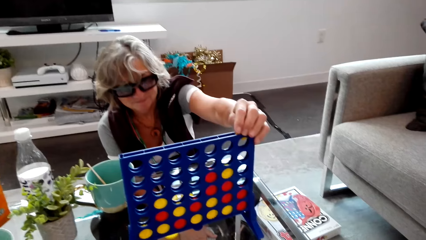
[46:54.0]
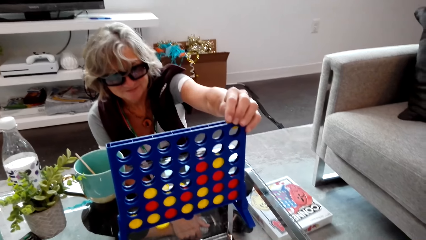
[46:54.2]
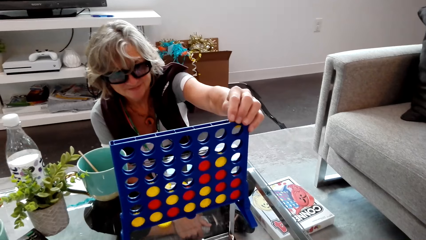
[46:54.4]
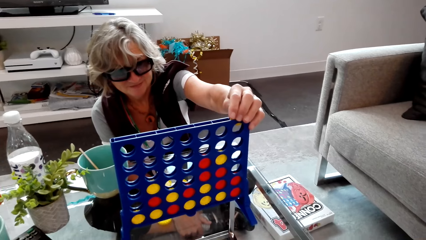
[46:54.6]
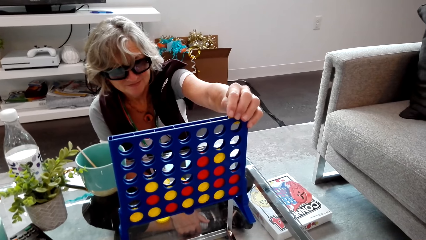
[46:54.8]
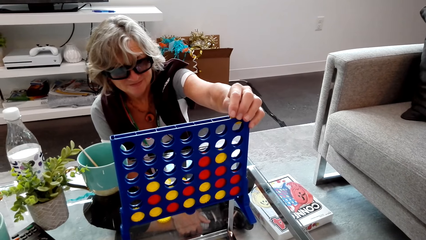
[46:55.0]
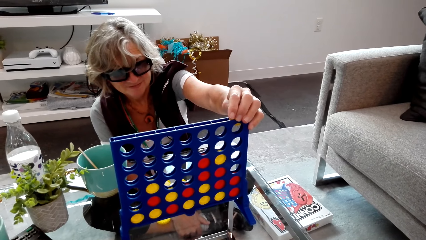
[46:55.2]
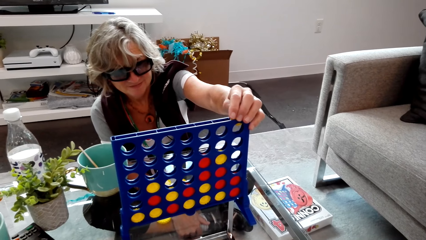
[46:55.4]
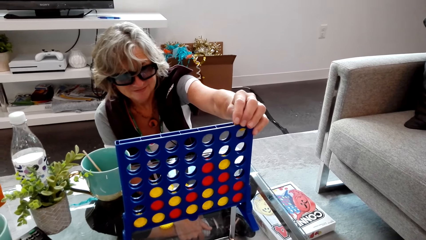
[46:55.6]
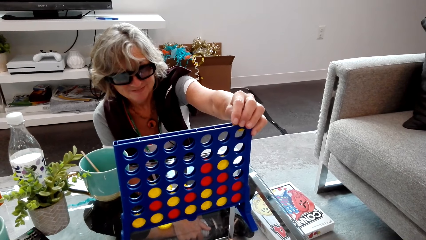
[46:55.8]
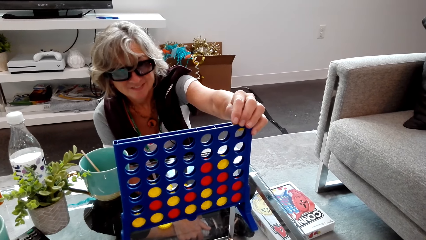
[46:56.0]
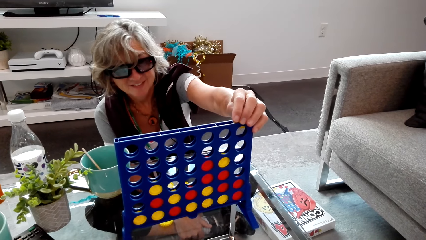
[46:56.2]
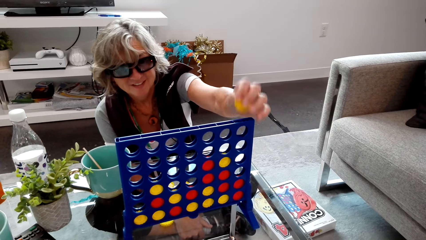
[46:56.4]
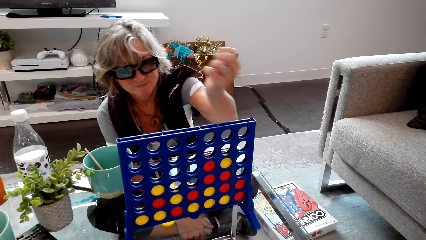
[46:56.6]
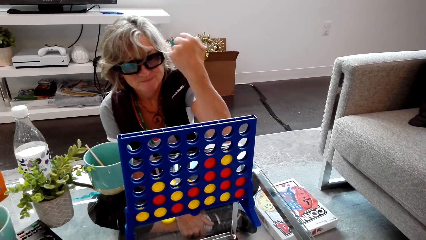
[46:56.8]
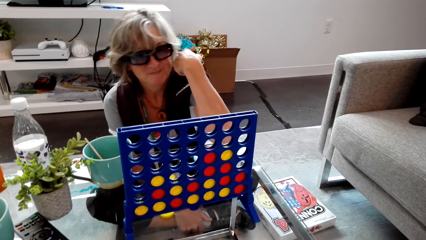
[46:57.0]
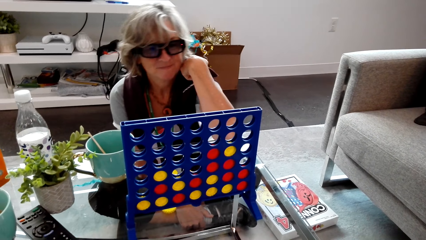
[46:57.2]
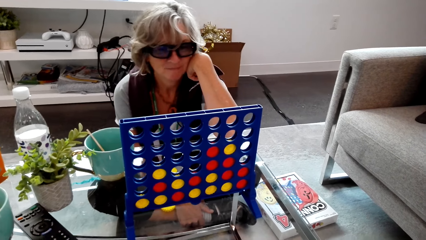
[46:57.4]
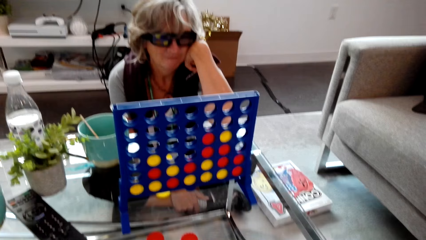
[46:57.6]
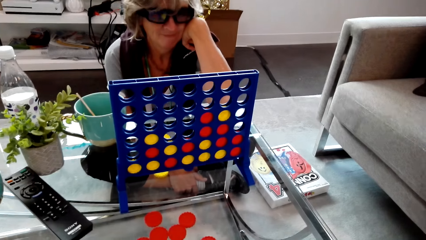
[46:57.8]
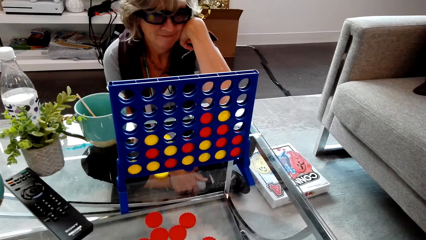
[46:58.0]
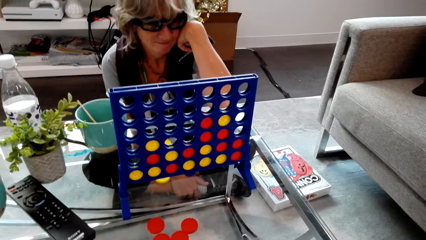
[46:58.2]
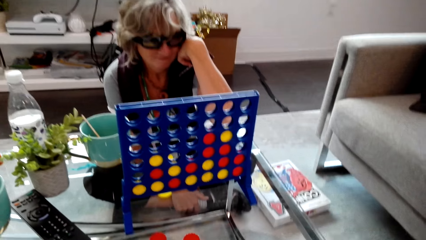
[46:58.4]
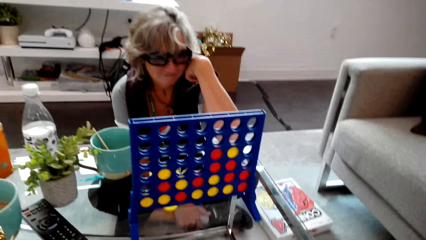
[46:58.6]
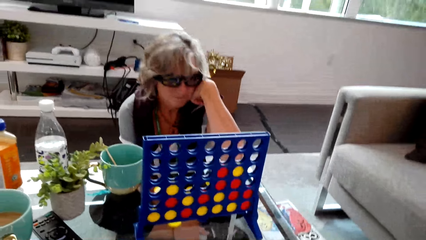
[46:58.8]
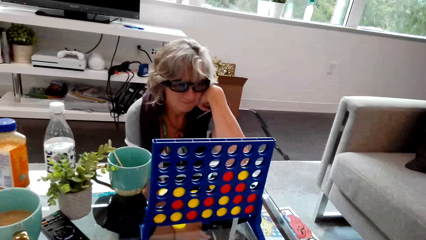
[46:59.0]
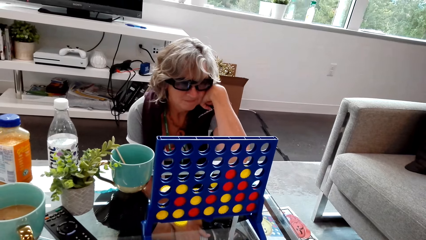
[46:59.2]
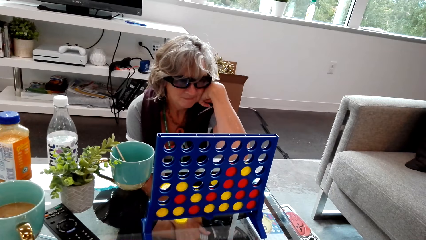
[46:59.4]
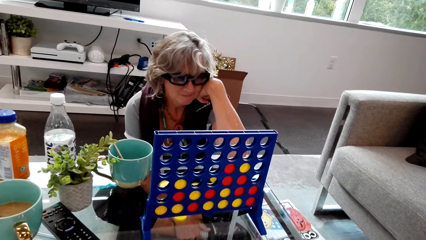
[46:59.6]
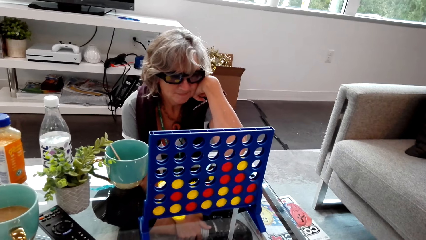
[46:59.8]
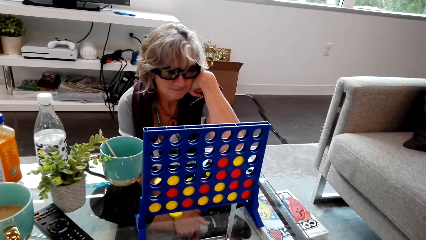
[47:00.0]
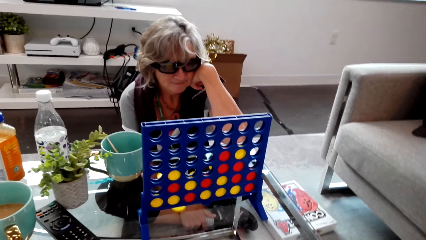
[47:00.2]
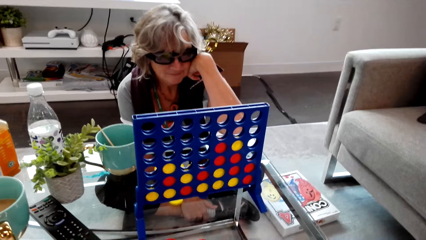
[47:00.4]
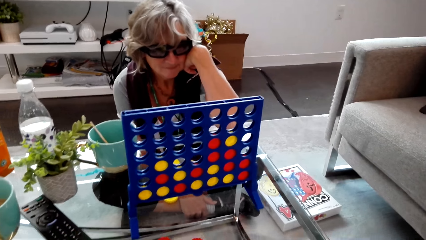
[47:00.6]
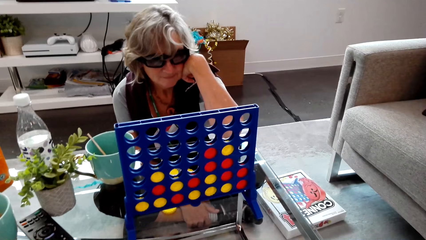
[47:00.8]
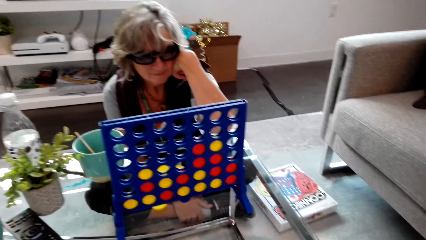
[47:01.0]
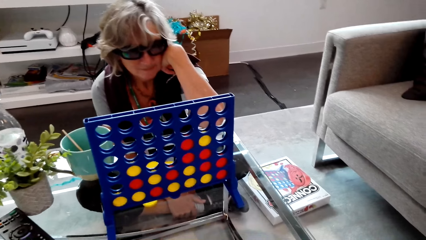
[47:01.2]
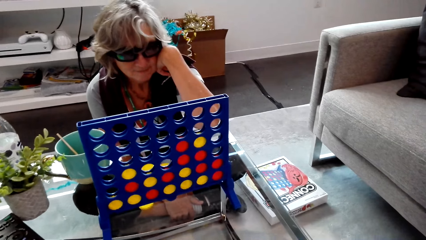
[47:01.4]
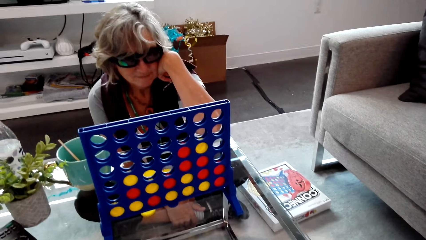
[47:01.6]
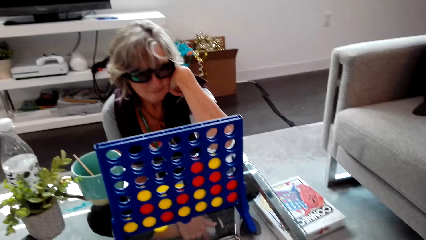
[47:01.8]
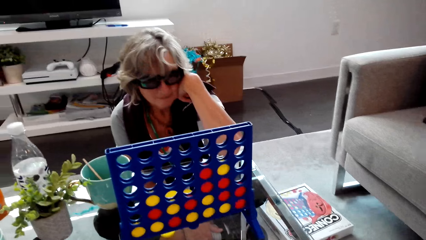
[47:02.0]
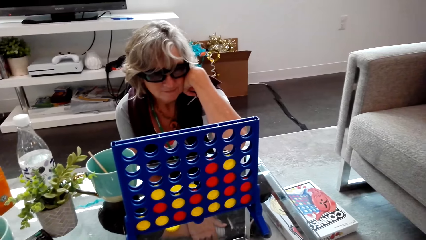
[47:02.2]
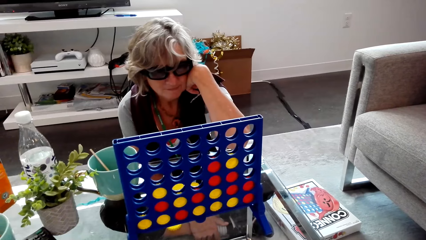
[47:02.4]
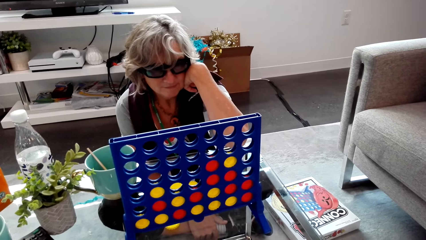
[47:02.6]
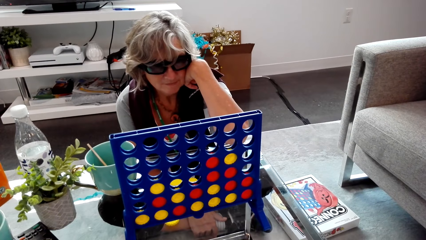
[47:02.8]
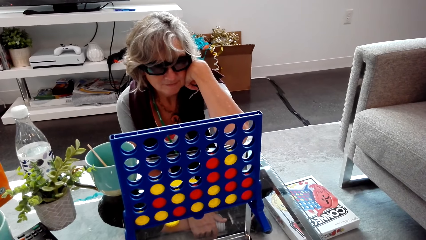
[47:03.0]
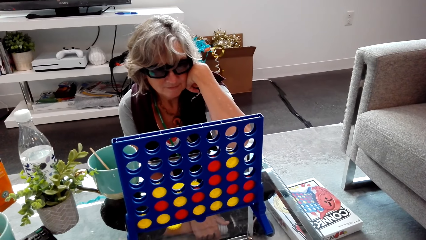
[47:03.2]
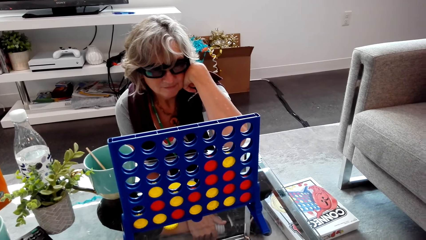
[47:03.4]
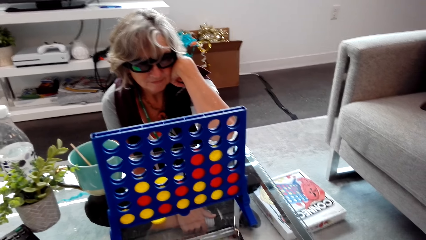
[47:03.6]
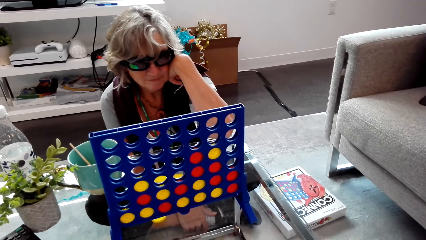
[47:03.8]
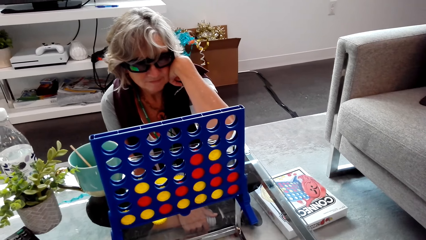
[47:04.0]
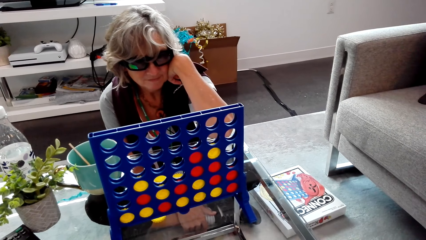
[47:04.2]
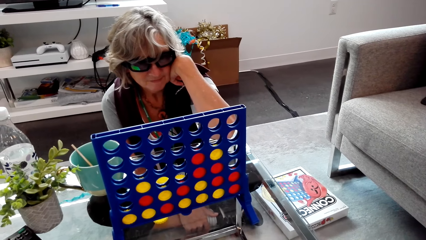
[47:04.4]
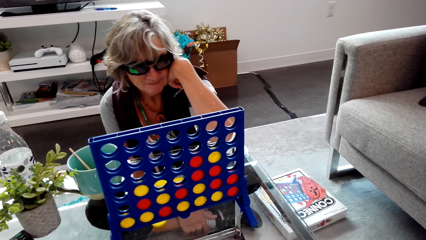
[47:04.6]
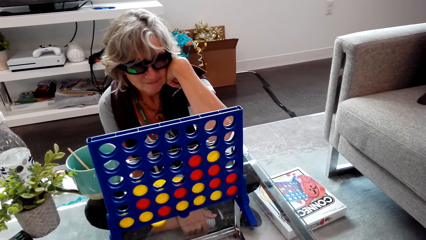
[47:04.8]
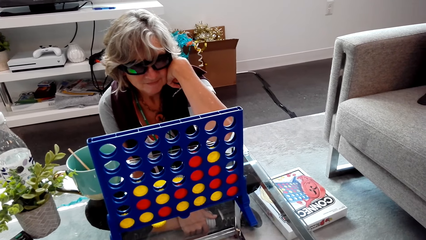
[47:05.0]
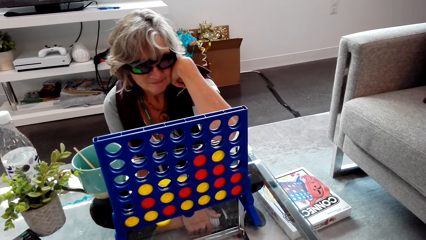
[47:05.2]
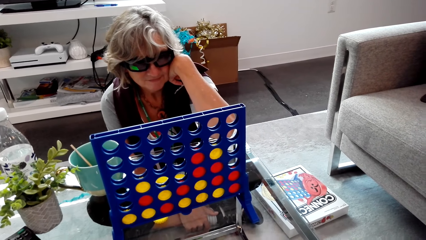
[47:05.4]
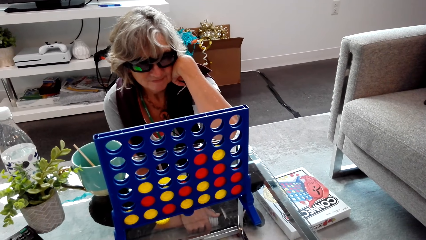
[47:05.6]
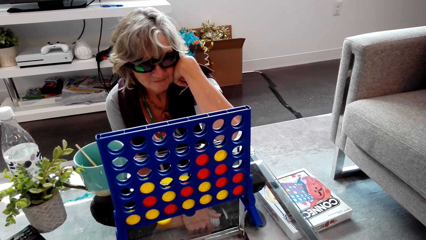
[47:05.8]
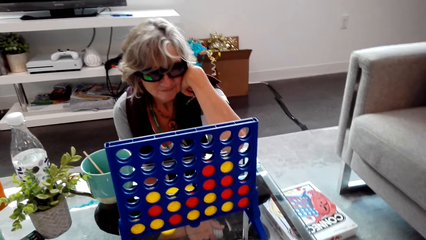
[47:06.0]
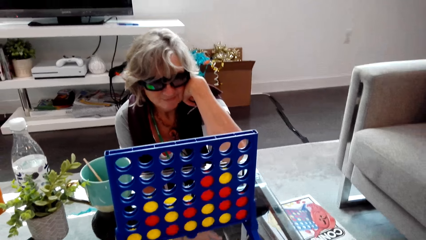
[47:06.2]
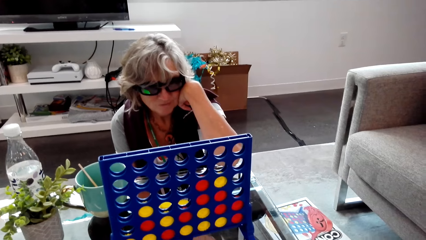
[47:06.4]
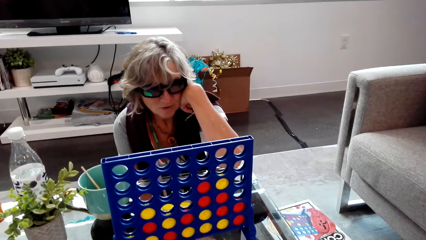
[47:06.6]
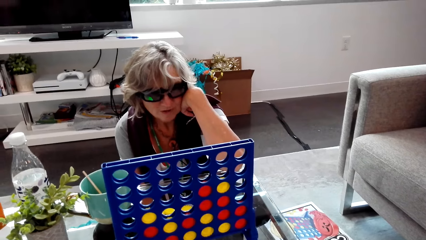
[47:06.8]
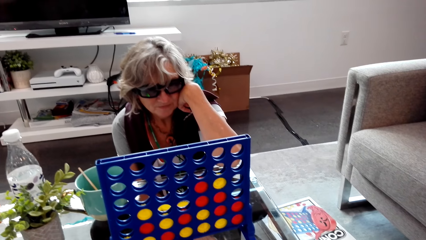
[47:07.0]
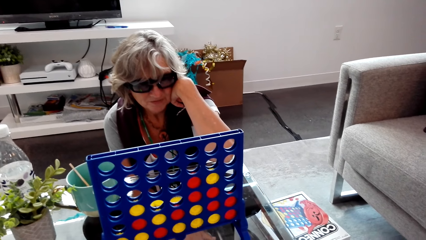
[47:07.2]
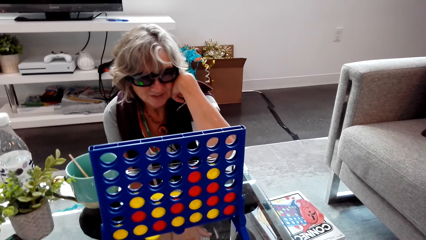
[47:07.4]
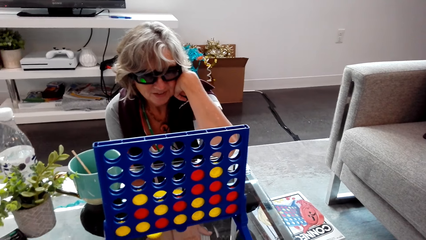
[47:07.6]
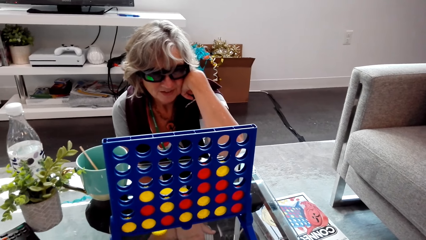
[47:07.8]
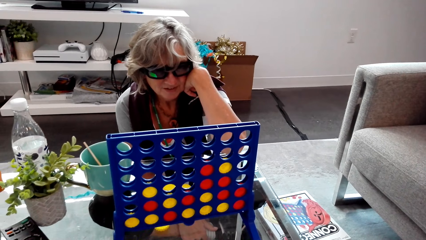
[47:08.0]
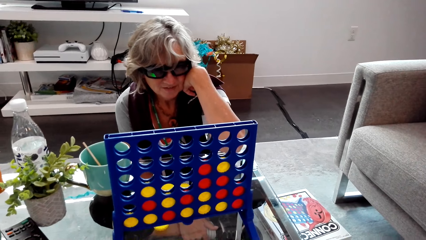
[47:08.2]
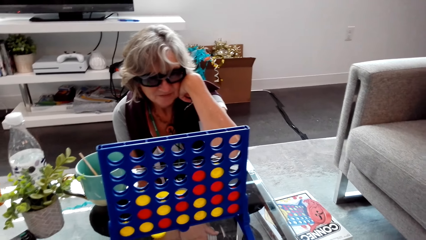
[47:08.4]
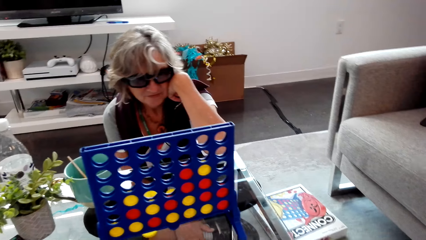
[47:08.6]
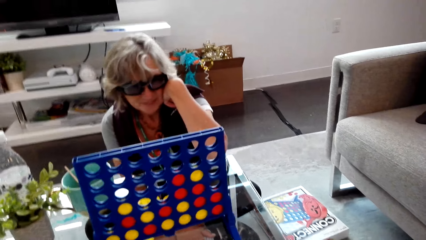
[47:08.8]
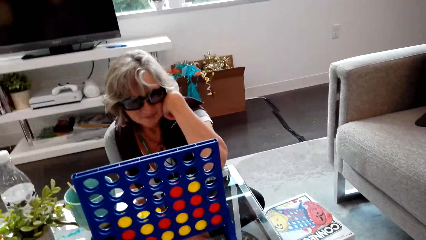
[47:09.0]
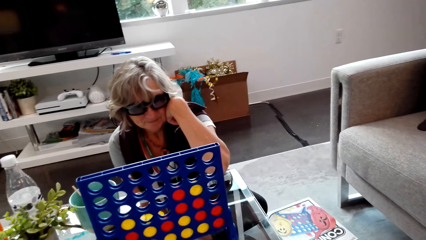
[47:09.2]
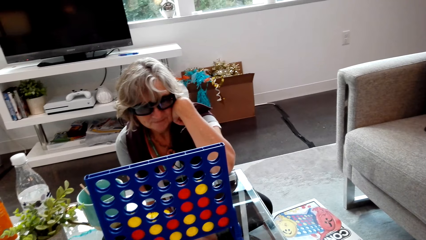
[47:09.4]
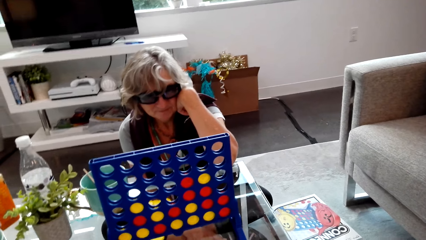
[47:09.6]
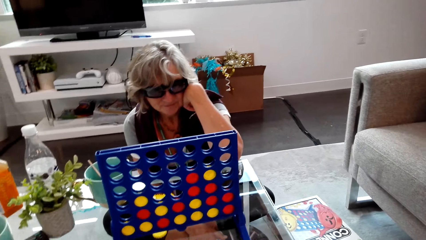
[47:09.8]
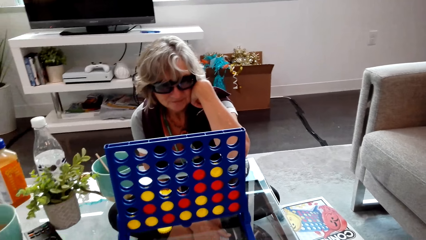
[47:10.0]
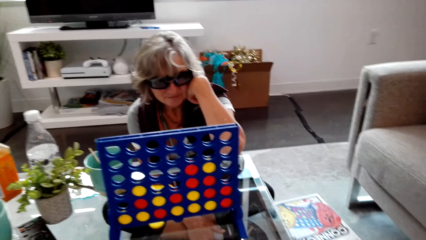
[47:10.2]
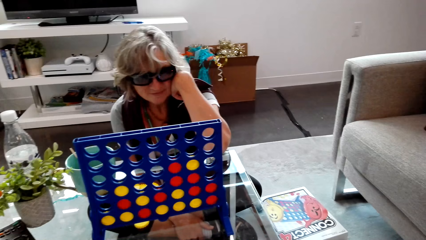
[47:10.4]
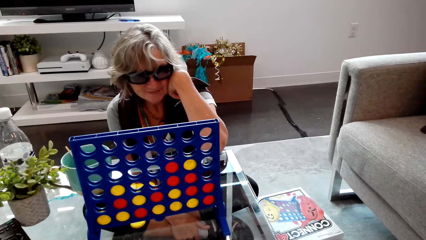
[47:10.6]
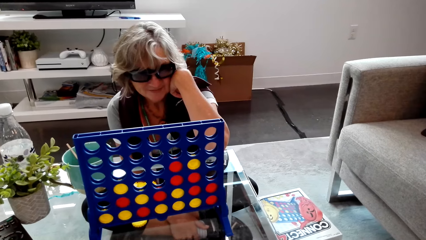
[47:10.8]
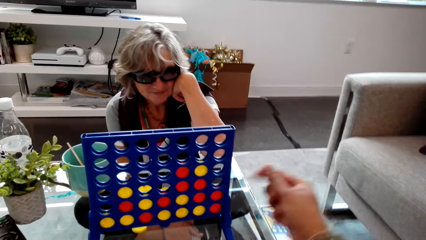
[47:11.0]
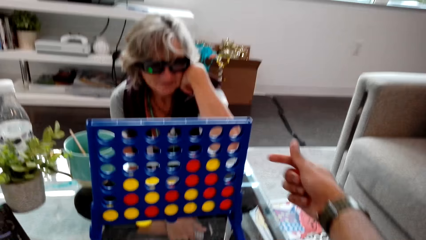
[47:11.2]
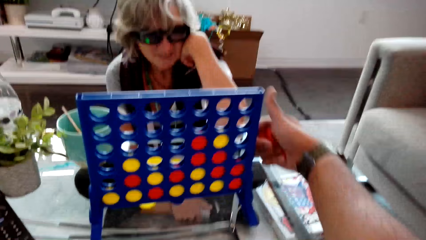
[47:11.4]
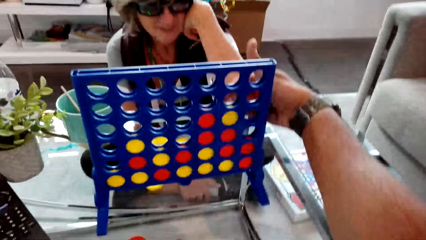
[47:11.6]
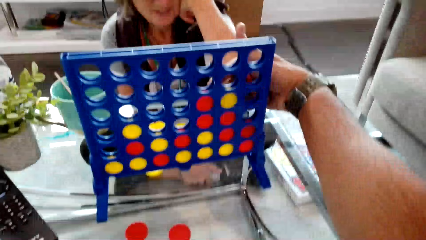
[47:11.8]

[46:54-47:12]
A lady moves her hand. The camera wearer looks around. They dialogue with the lady. They look around.
